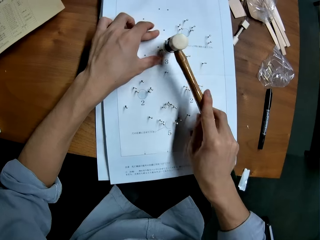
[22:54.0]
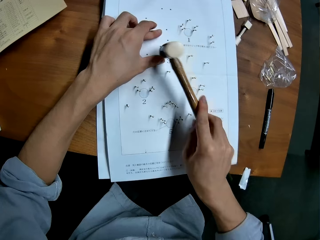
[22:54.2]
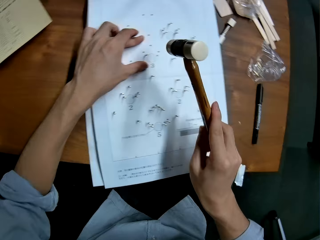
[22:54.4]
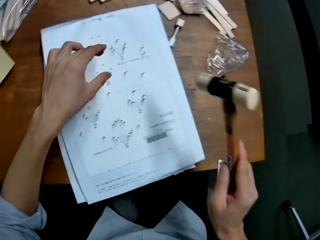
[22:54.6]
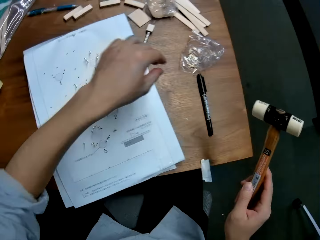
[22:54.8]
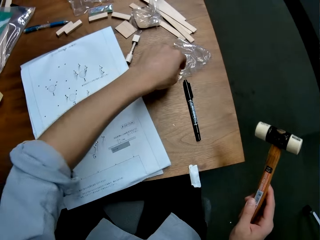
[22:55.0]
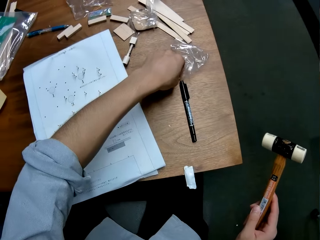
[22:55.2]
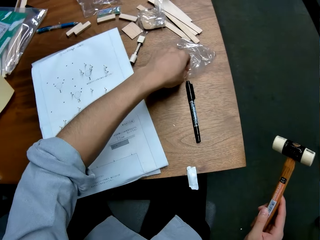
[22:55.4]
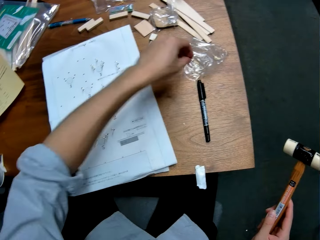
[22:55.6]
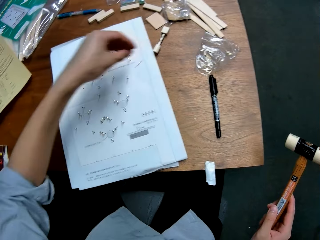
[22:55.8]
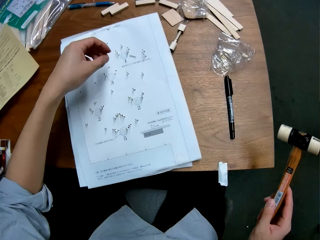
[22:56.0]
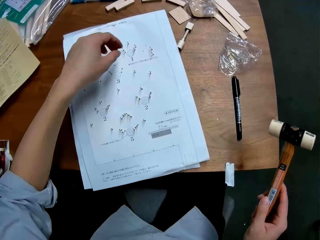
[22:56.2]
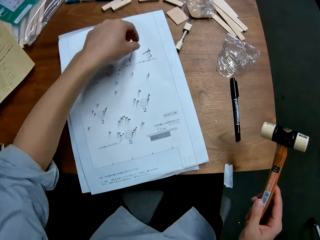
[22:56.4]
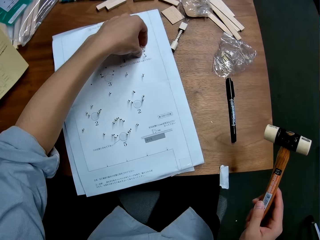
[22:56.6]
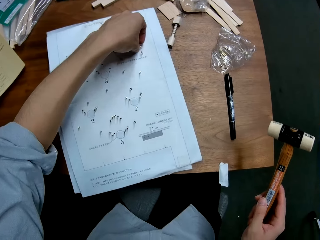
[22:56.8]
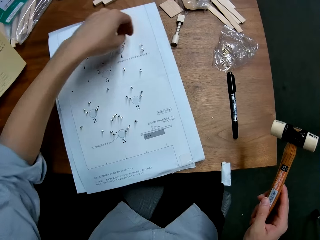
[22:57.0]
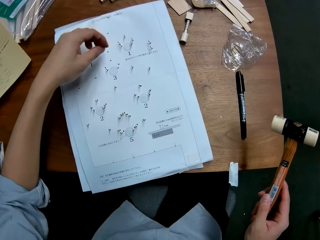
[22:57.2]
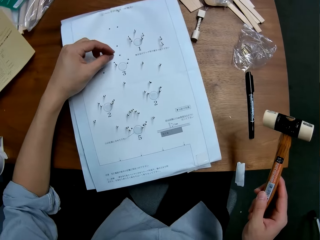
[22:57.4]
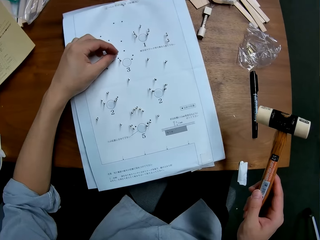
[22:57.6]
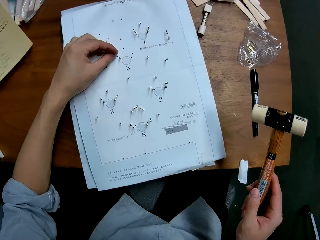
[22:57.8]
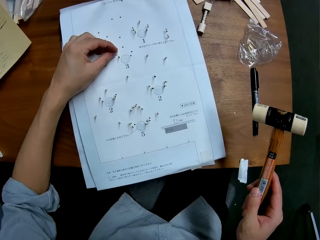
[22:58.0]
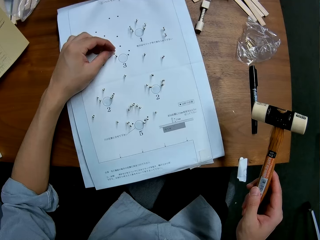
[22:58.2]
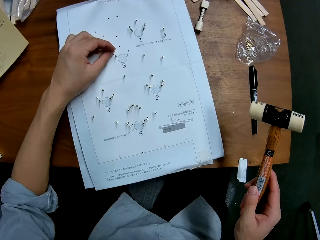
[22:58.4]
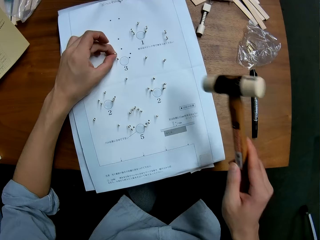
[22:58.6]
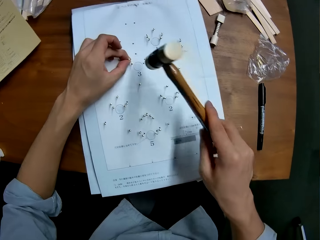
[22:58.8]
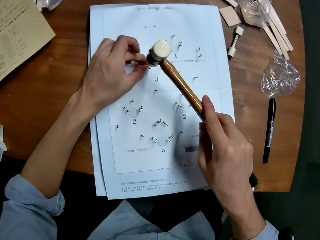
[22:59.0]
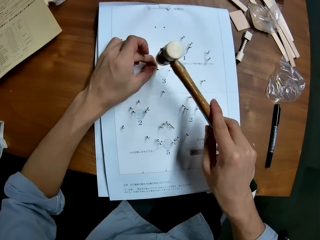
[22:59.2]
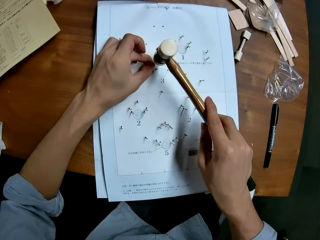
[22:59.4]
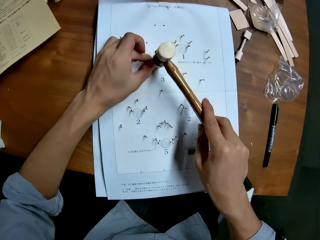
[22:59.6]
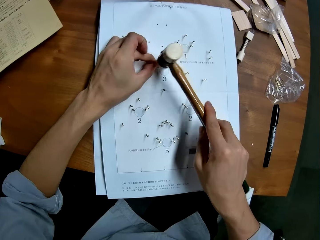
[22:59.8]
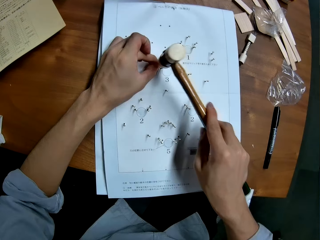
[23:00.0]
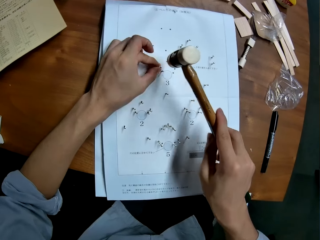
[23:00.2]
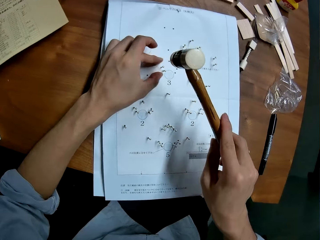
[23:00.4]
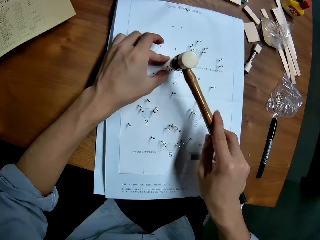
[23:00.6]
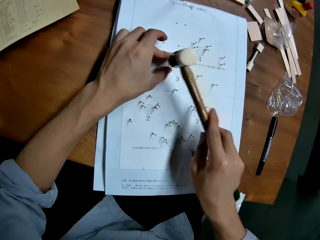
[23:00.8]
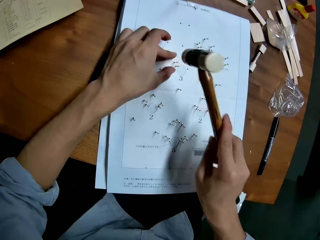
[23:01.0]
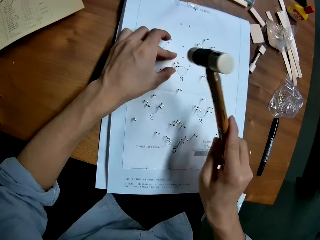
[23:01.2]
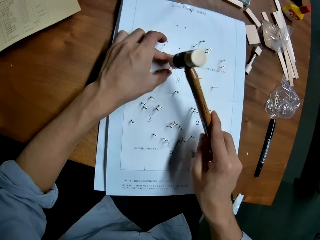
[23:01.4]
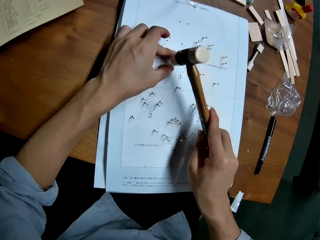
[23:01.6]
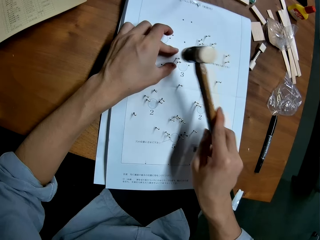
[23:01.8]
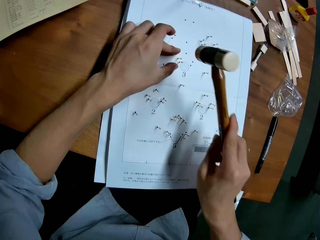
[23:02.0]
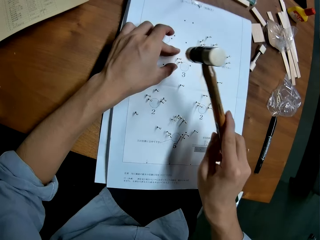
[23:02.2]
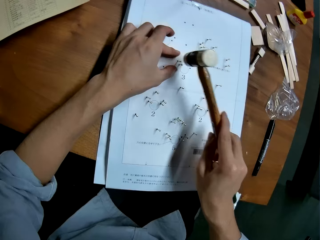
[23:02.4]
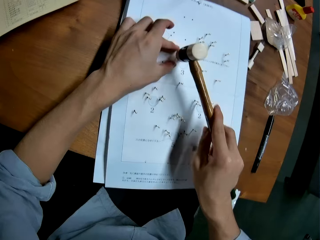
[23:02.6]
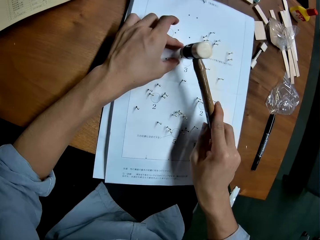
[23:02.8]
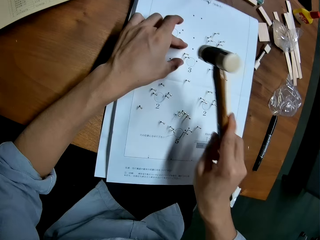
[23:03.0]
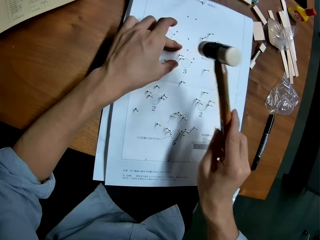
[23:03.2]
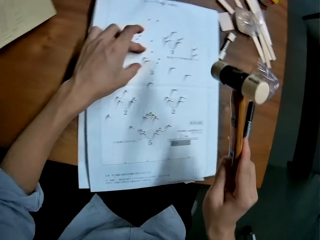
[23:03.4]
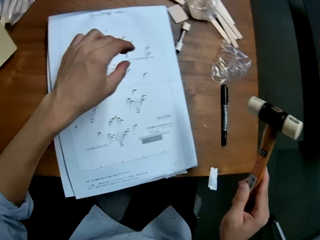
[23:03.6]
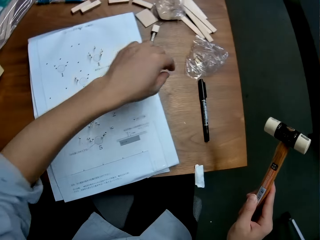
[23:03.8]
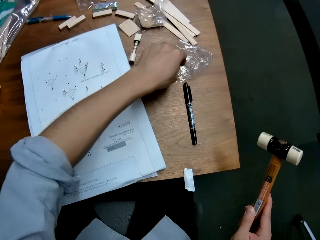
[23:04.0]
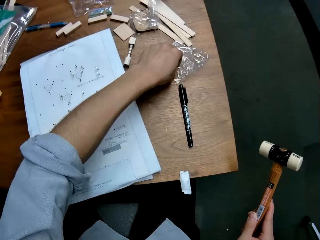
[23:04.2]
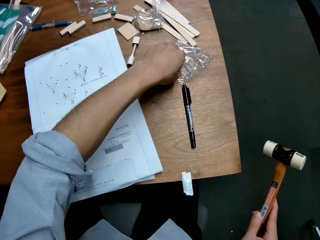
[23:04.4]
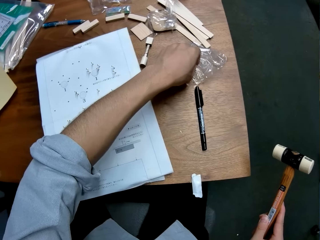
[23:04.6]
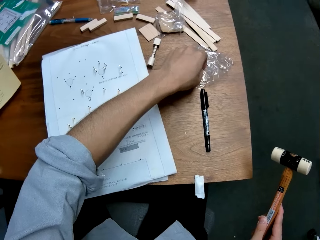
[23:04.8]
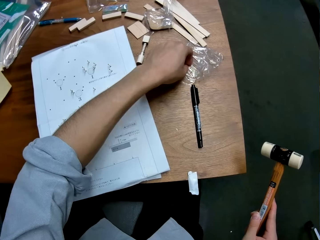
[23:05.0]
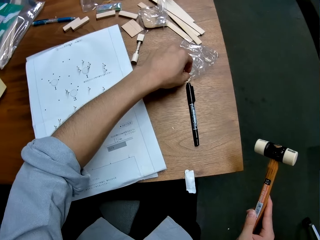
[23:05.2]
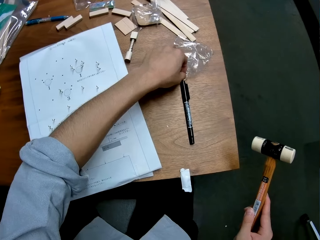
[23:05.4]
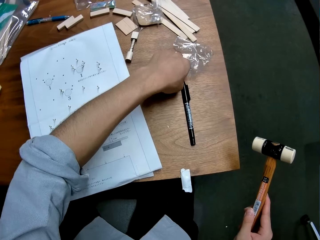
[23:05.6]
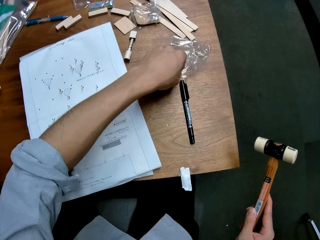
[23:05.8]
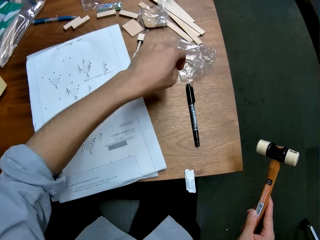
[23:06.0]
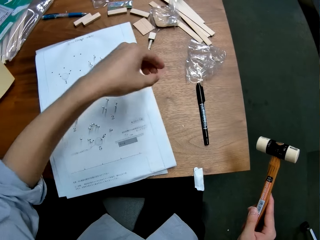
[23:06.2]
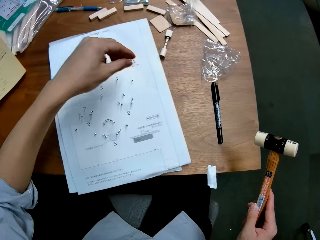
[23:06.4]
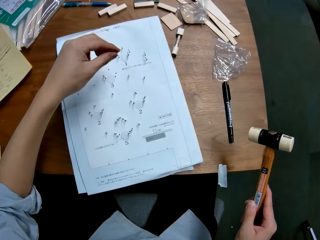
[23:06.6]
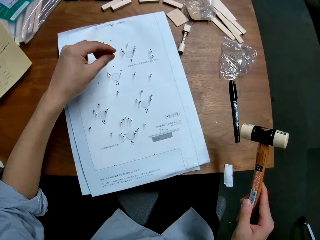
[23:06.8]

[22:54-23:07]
The camera wearer picks up a pin from the package on the table with his left hand. He drops the pin on the leaflet. He picks up the pin from the leaflet with his left hand. He inserts the pin into a hole in the leaflet with his left hand. He hits the pin into the hole in the leaflet with the hammer. He holds the leaflet with his left hand. He picks up a pin from the package on the table with his left hand.

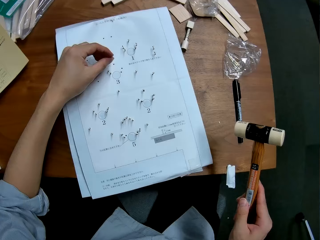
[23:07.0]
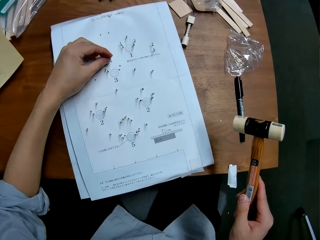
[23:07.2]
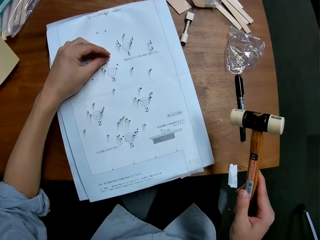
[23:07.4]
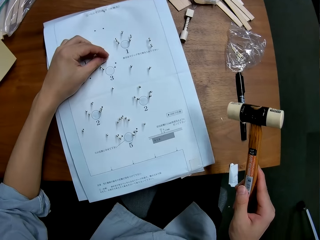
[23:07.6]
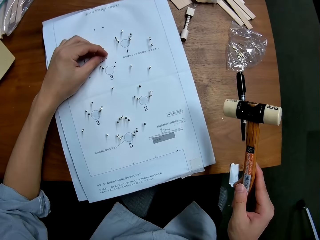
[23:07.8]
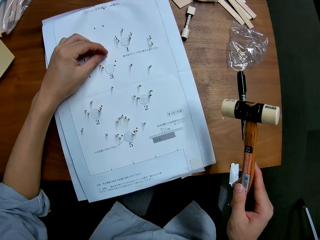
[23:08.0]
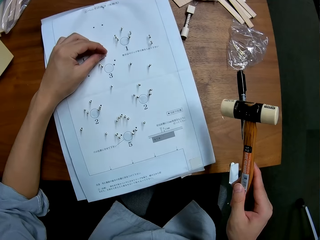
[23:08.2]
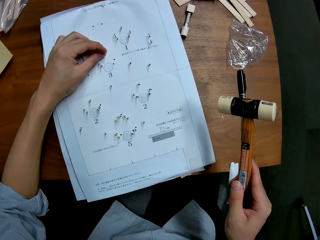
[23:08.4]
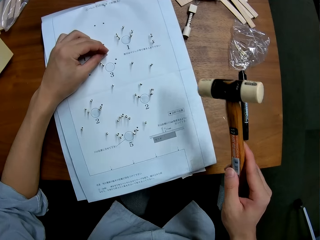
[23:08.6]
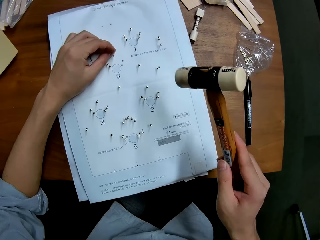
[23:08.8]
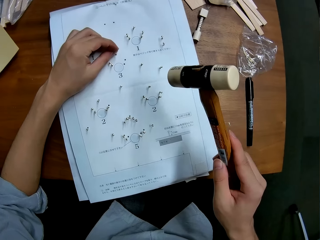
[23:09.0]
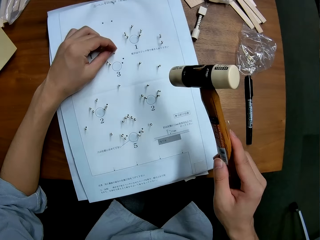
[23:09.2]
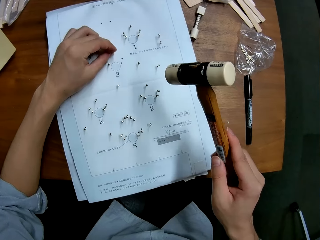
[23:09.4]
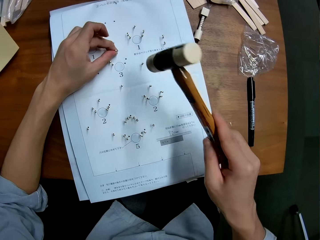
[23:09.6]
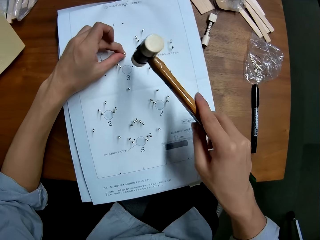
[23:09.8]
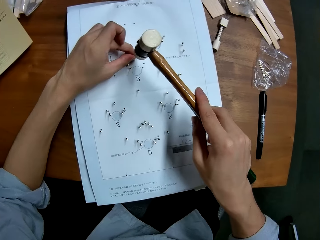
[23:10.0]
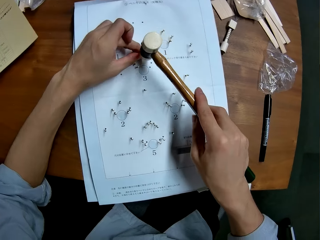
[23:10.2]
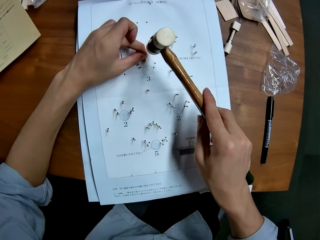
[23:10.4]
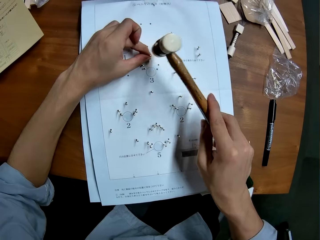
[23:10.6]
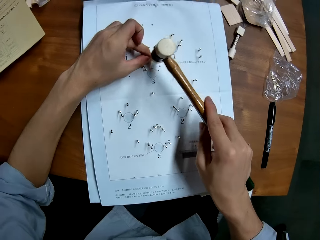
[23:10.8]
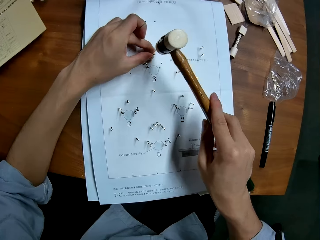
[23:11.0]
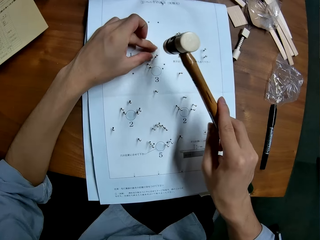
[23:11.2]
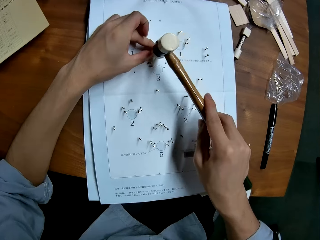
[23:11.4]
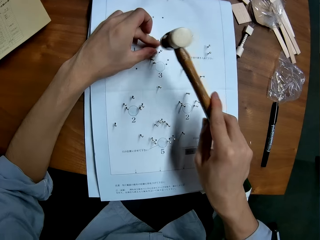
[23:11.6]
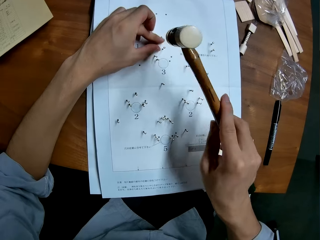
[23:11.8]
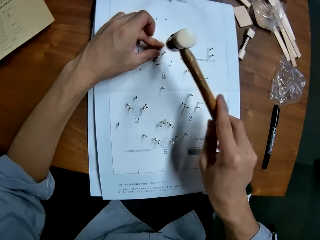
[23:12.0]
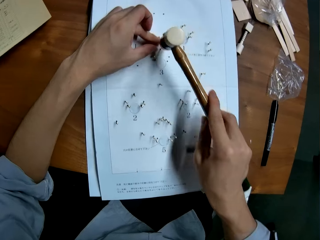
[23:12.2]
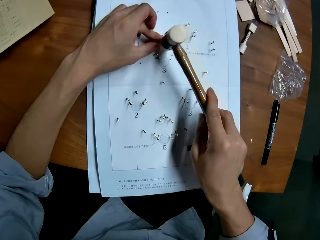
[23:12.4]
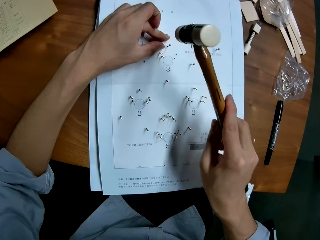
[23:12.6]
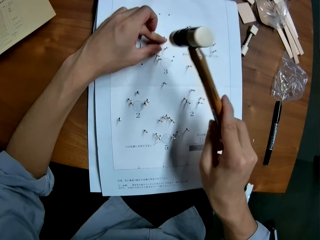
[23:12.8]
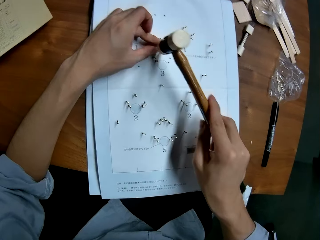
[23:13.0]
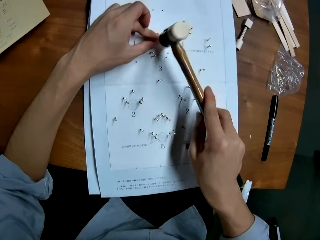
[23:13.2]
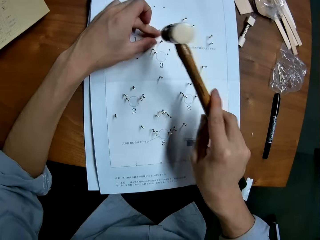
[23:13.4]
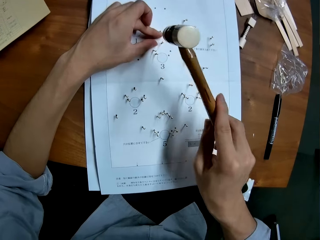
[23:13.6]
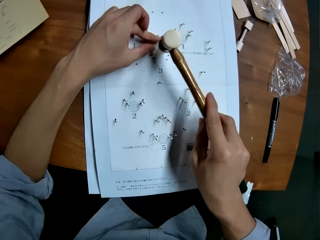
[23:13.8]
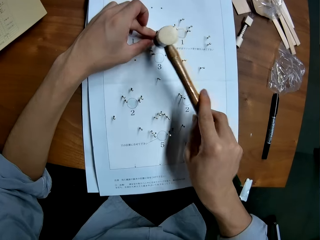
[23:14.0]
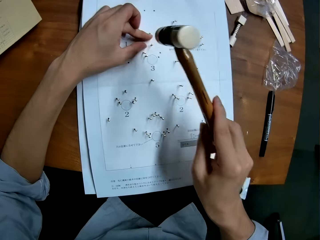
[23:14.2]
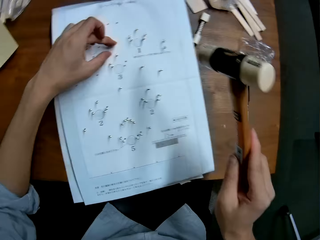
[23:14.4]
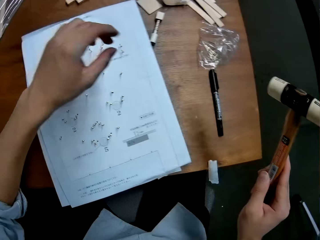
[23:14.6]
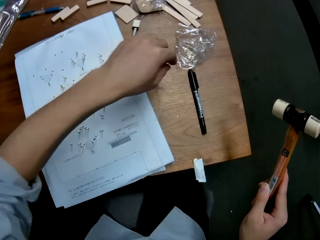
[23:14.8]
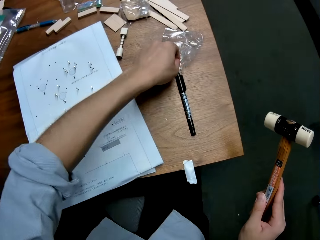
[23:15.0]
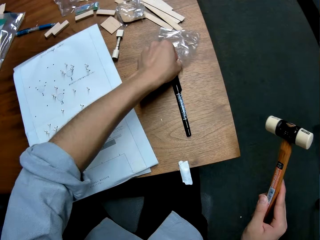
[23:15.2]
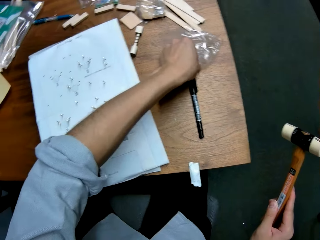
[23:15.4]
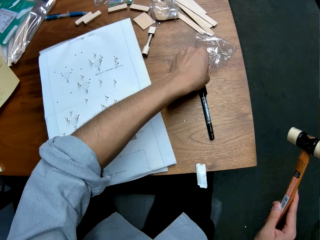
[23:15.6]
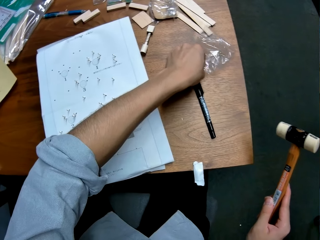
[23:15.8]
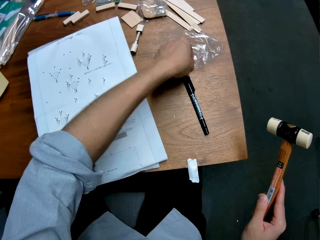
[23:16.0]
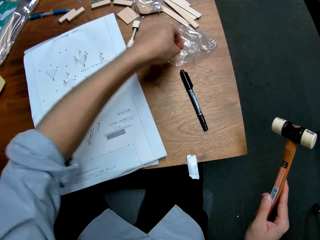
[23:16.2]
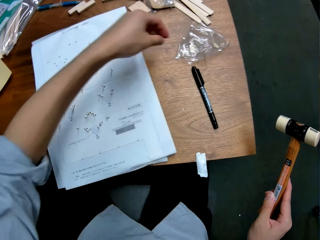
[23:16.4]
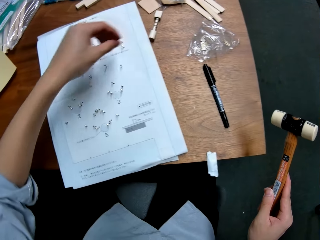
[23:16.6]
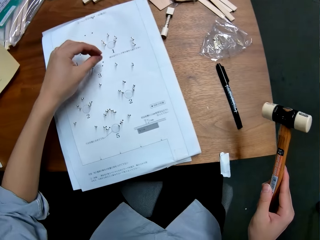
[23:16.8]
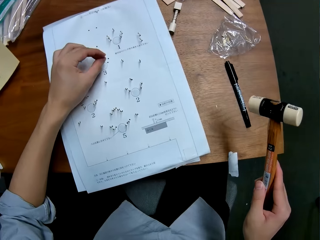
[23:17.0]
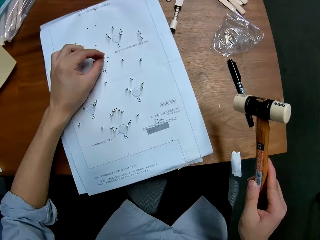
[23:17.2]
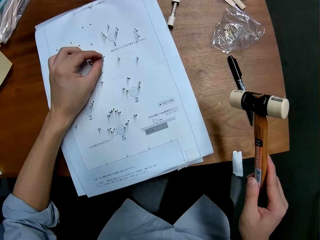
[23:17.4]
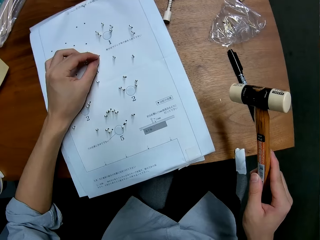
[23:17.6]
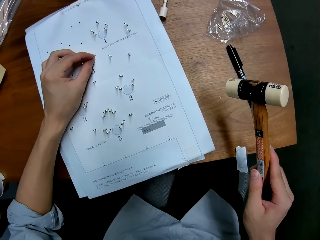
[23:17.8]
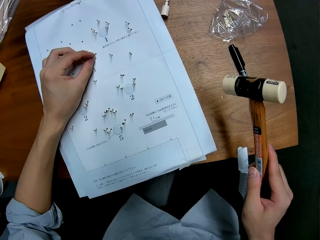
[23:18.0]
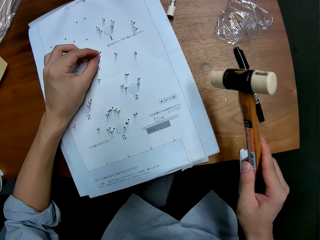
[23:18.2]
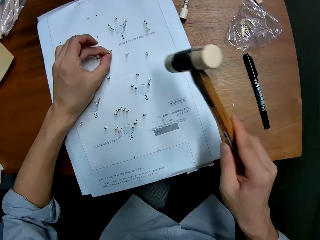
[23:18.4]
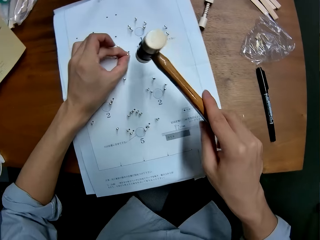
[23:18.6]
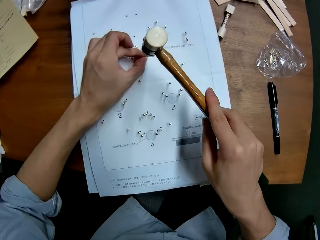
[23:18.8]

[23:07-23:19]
The camera wearer inserts the pin into a hole in the leaflet with his left hand. He hits the pin into the hole in the leaflet with the hammer. He picks up a pin from the package on the table with his left hand. He inserts the pin into a hole in the leaflet with his left hand.
